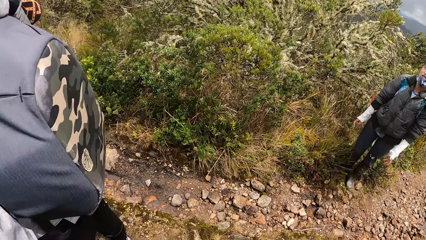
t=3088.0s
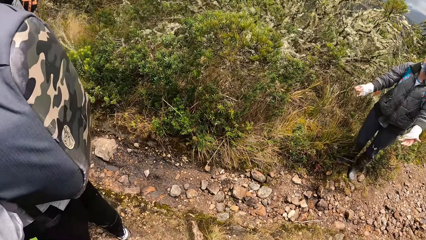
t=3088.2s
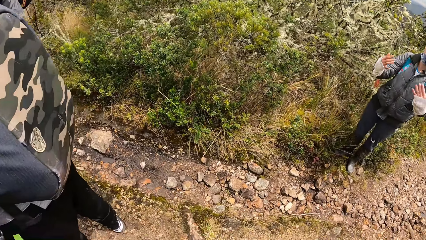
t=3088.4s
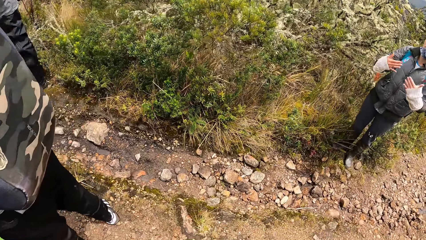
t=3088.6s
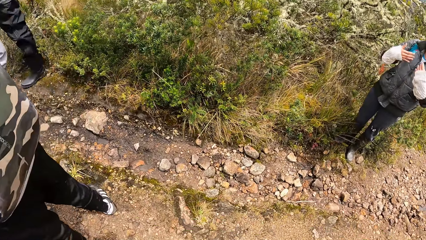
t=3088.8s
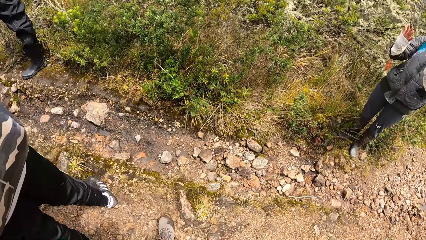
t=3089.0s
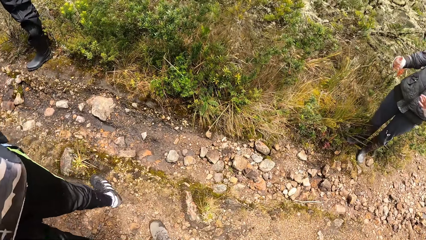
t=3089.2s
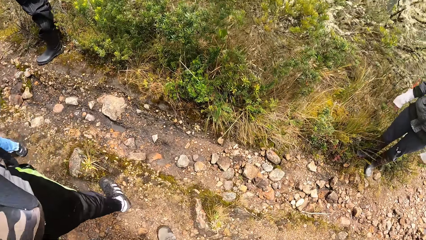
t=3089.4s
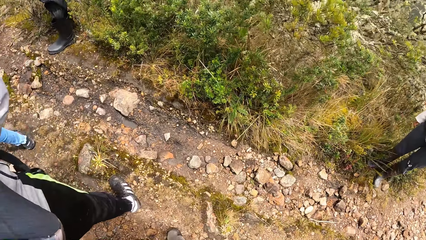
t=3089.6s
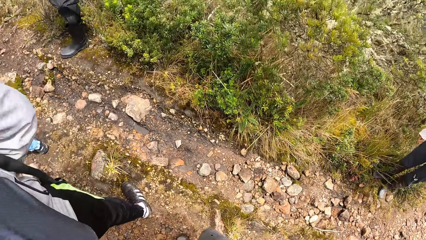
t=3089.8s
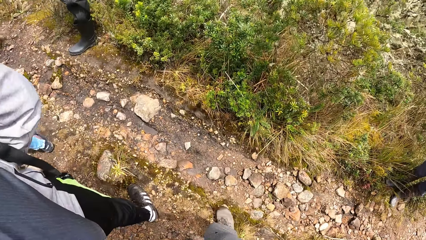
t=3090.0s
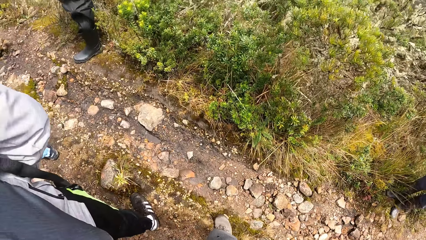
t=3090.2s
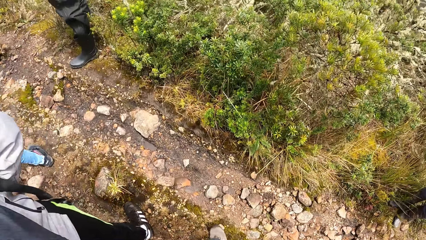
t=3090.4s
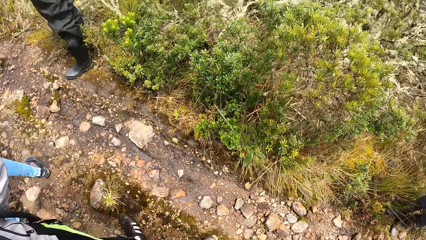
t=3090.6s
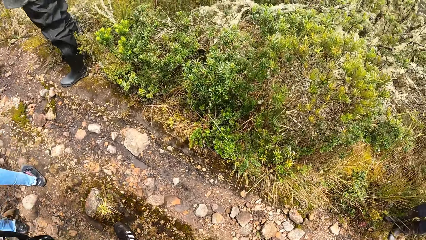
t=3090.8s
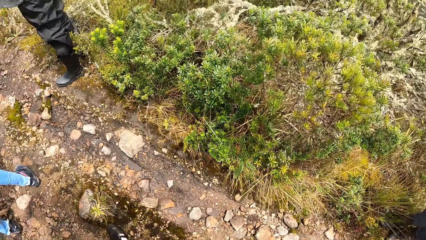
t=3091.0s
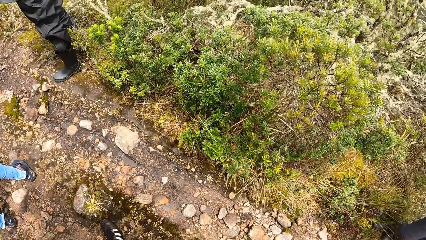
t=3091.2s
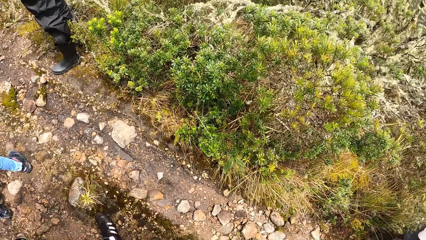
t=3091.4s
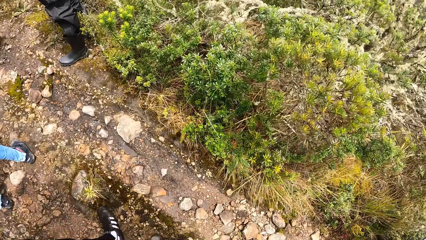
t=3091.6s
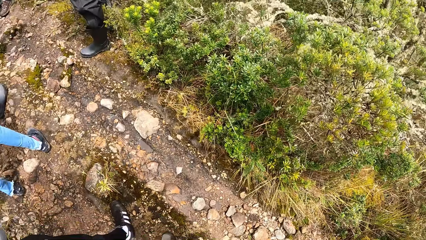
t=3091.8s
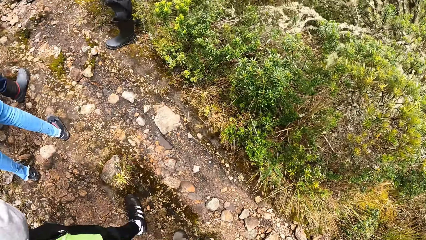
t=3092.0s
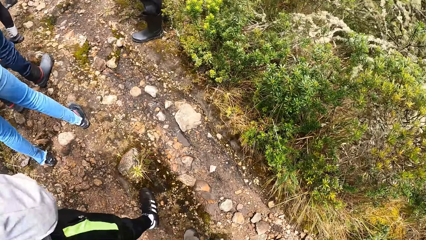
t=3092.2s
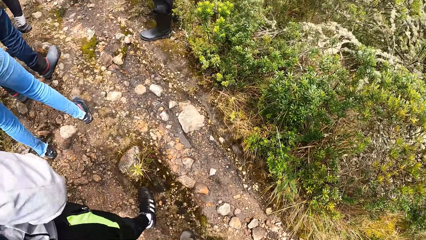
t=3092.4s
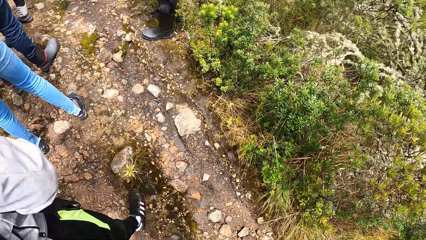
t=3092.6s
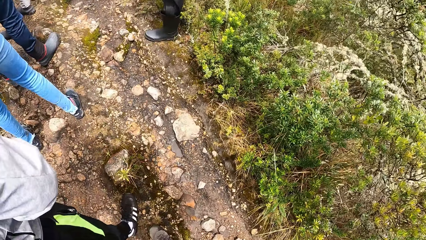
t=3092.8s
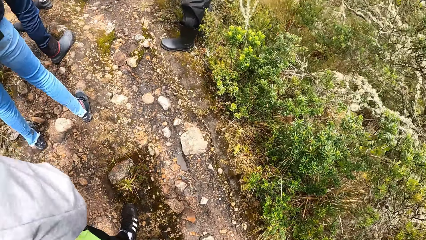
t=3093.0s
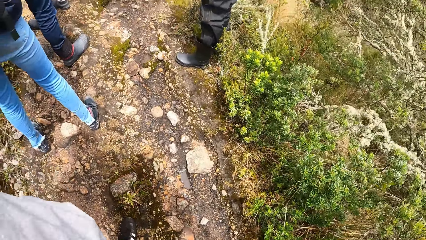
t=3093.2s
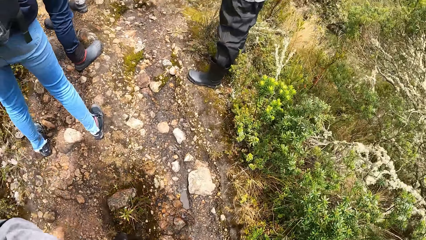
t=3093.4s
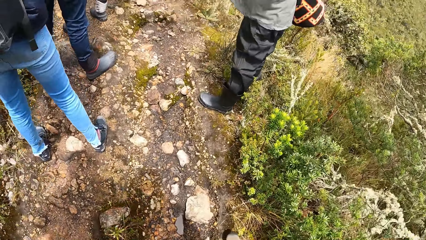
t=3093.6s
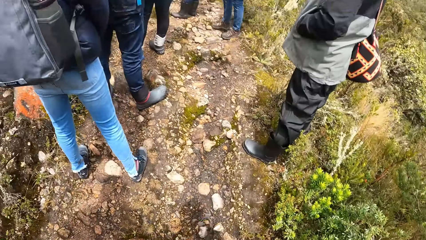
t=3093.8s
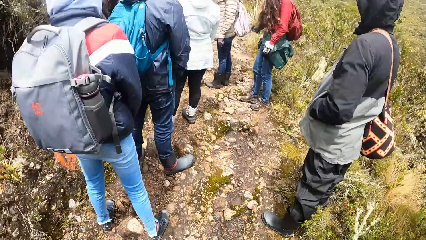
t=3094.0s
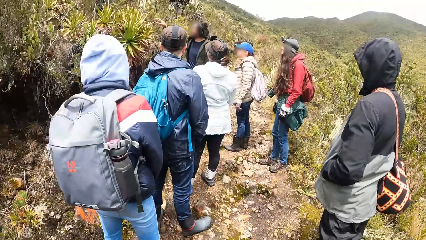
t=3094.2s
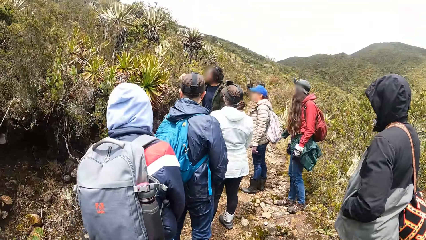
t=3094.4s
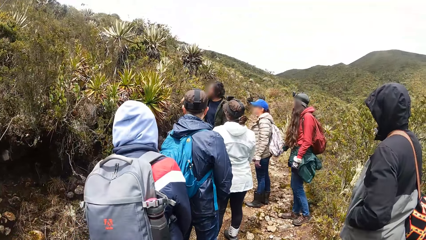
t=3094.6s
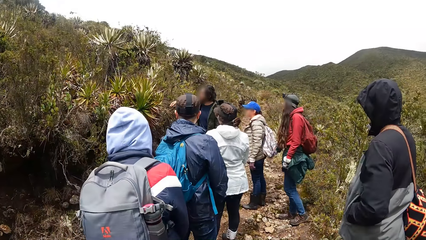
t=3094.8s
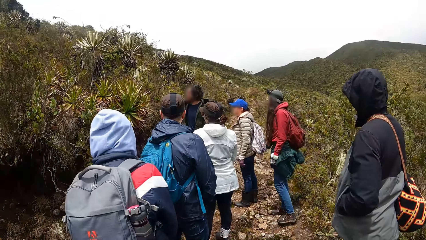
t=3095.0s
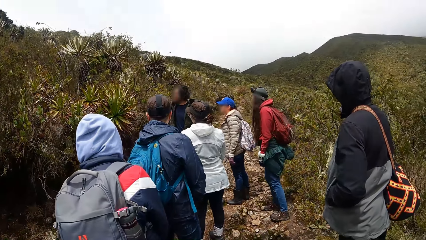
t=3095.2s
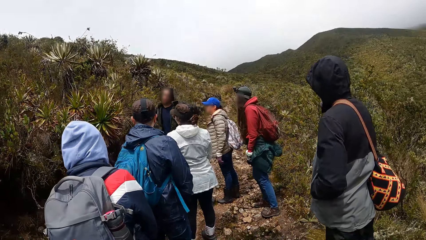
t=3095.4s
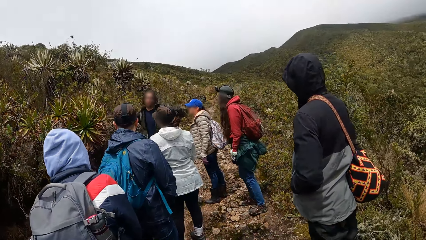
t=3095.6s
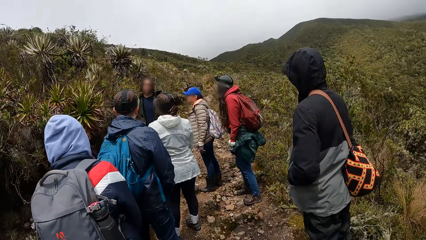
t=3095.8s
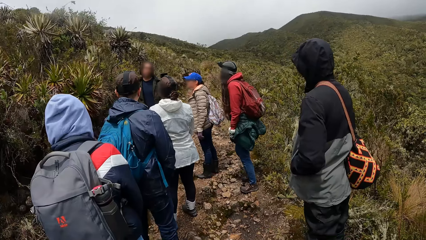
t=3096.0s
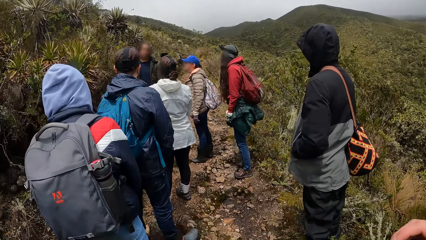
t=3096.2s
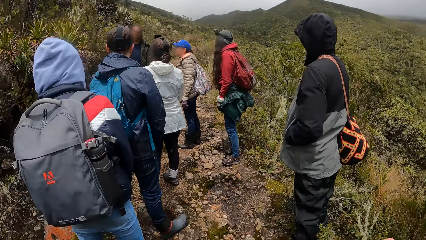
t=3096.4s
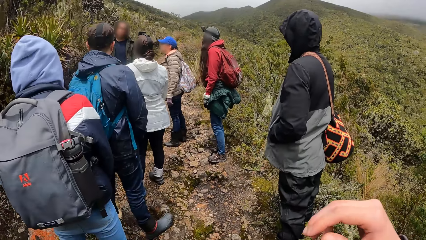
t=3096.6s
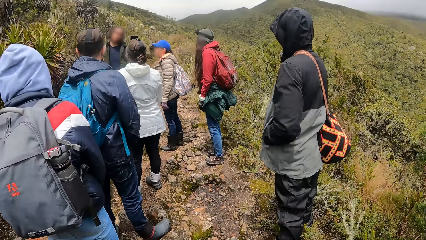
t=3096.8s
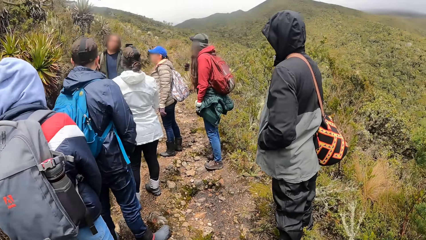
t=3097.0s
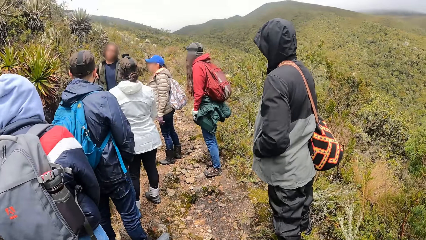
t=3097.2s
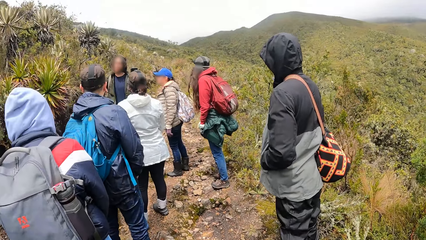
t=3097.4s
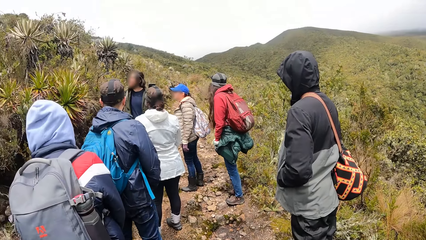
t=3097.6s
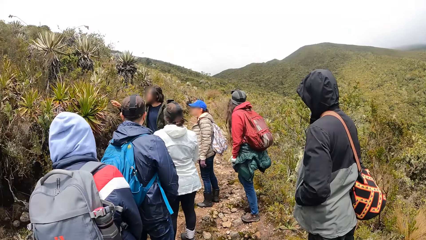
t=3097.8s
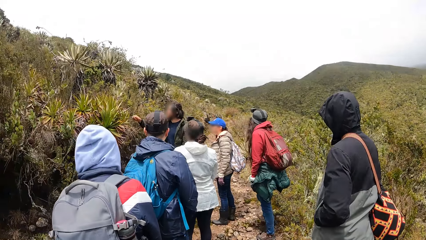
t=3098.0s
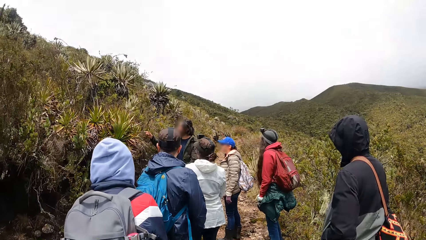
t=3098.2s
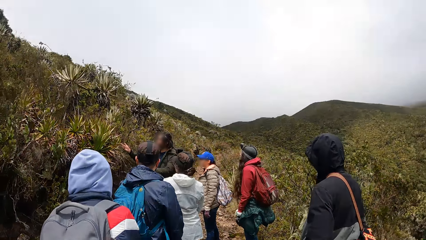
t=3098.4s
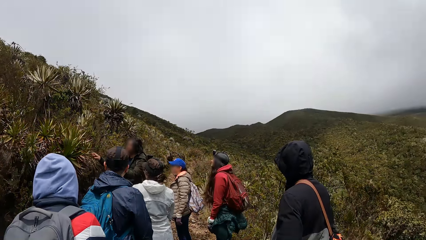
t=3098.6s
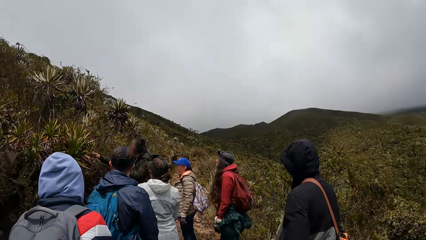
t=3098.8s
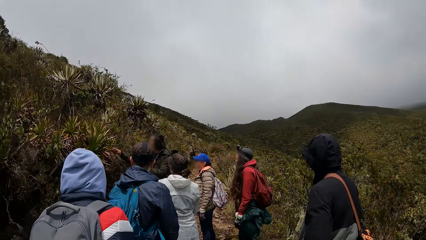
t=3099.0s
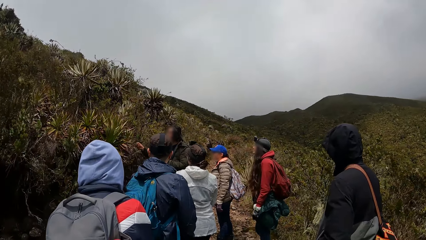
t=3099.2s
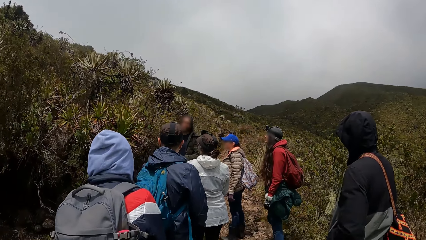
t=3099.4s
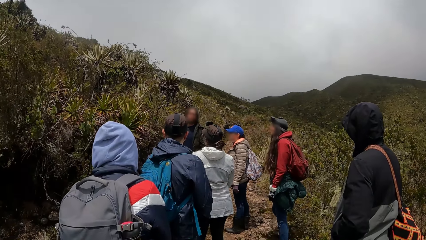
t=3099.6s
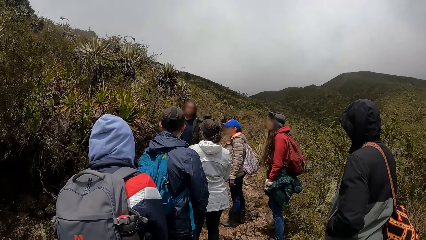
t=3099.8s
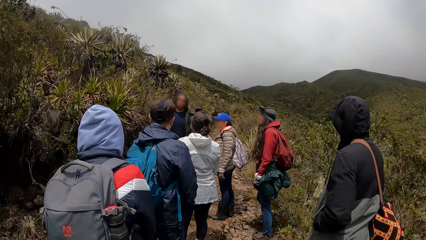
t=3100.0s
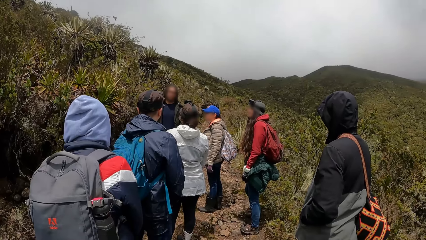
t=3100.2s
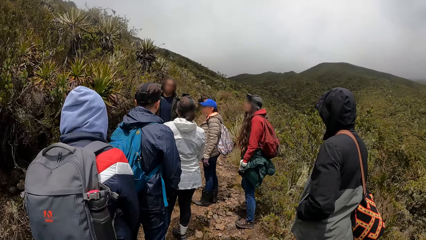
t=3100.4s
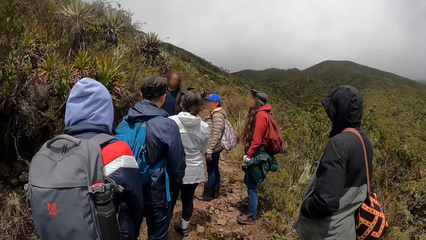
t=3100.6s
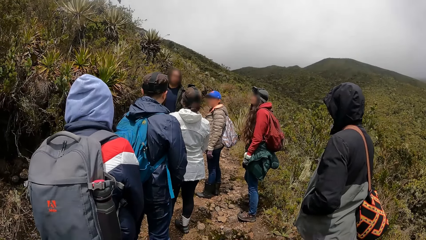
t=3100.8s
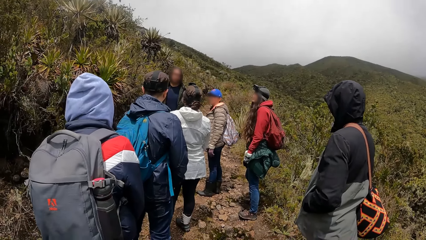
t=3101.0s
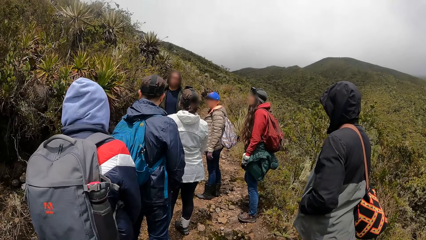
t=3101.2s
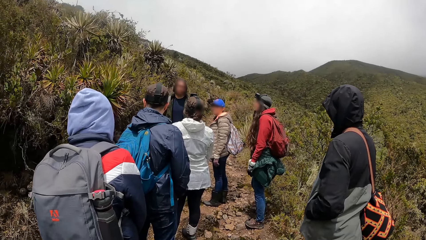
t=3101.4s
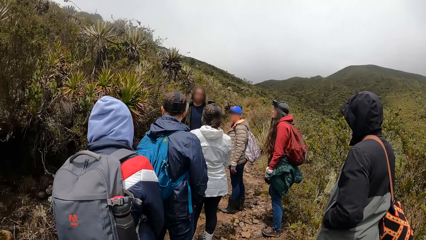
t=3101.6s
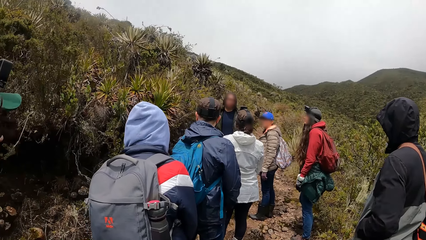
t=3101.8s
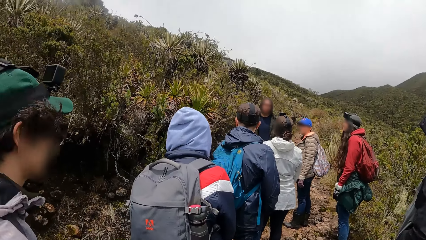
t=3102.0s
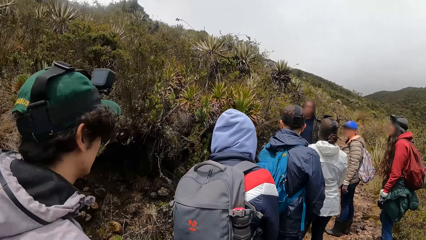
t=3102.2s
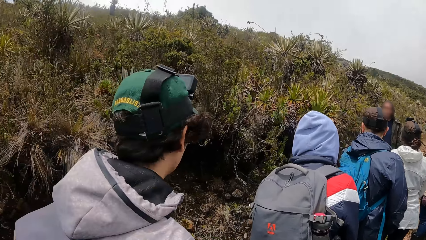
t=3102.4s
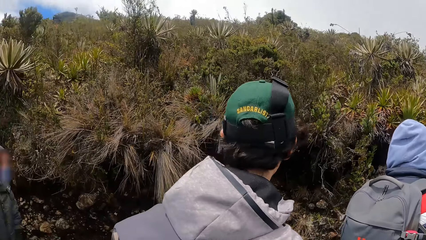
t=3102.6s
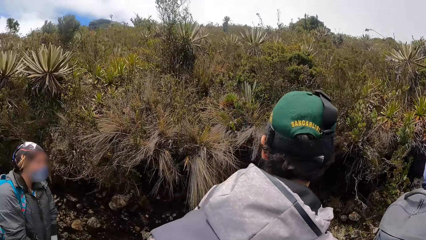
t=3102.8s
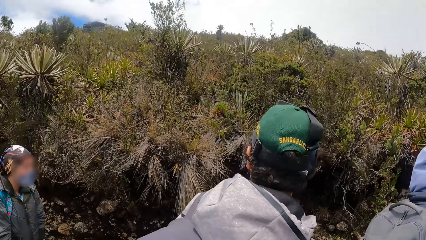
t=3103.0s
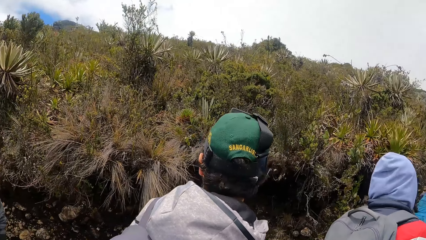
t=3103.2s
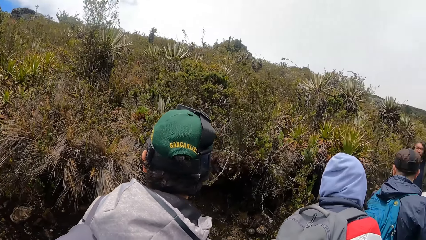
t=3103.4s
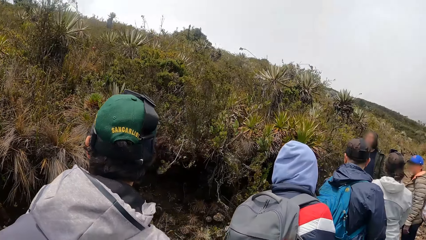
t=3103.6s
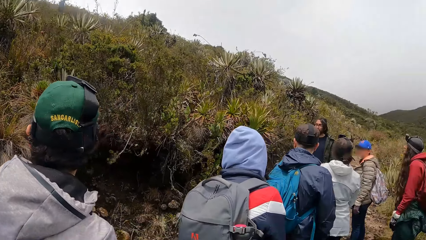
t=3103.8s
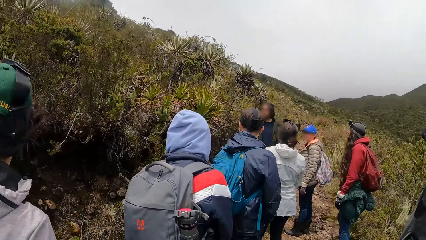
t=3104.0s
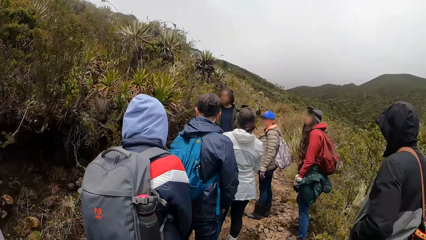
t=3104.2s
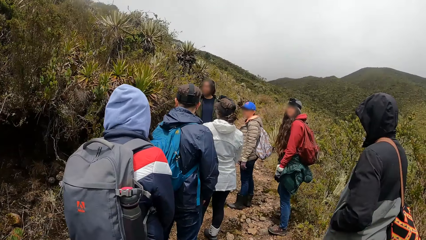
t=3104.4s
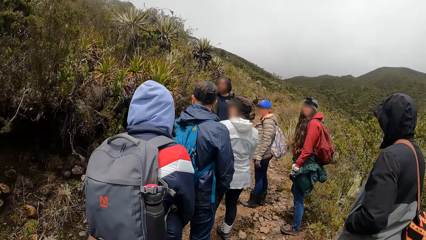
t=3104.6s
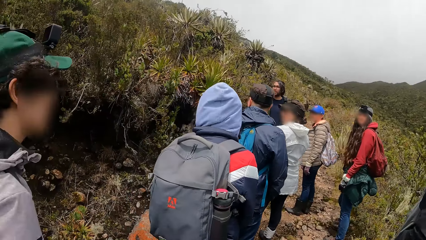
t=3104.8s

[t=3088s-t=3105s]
The woman interacts with the camera wearer.
